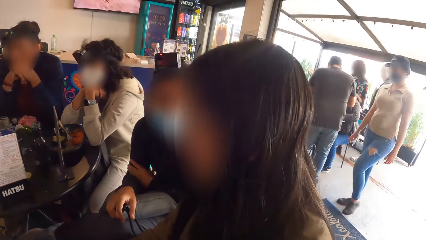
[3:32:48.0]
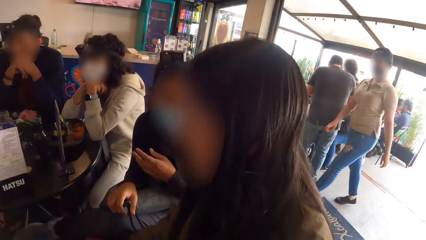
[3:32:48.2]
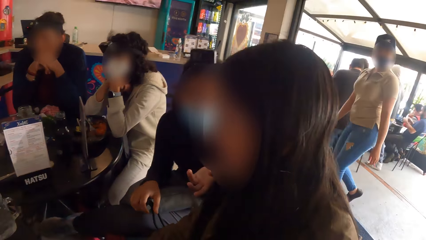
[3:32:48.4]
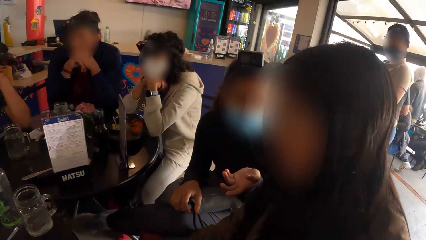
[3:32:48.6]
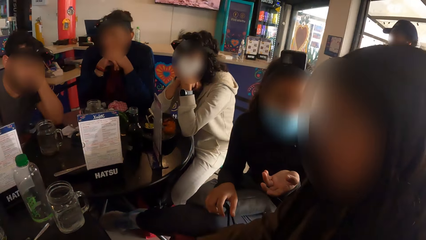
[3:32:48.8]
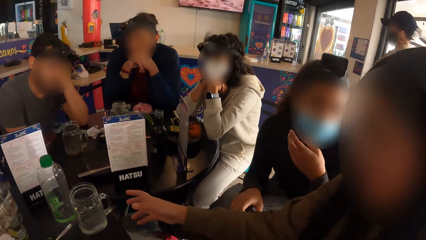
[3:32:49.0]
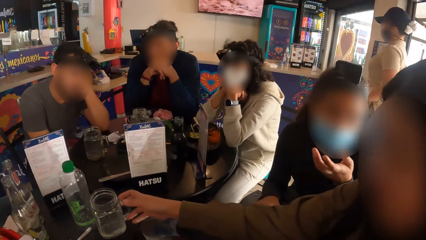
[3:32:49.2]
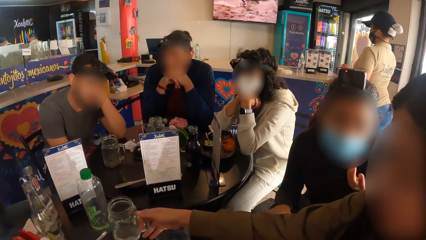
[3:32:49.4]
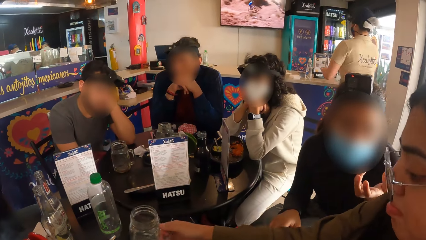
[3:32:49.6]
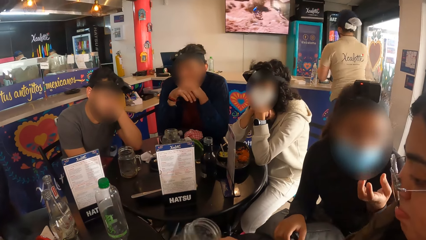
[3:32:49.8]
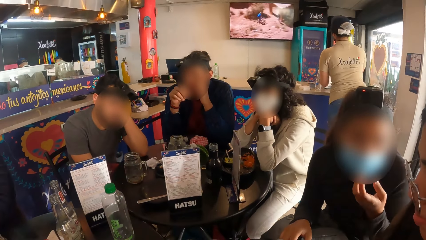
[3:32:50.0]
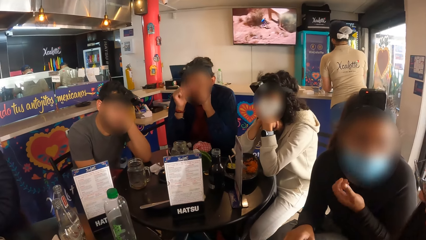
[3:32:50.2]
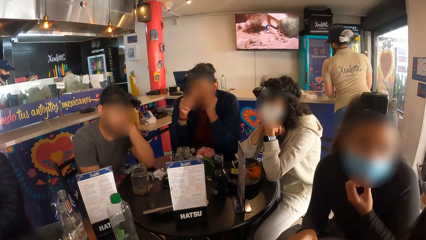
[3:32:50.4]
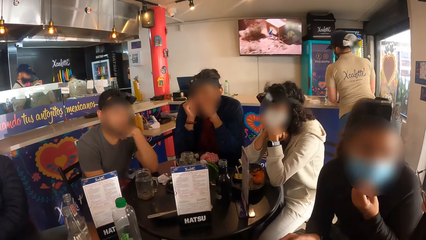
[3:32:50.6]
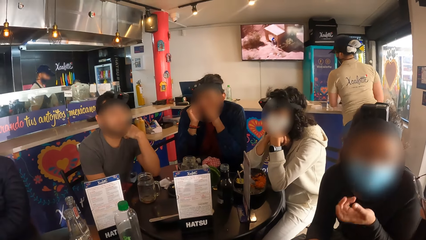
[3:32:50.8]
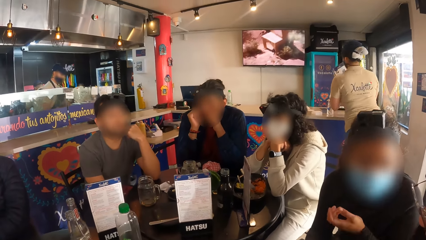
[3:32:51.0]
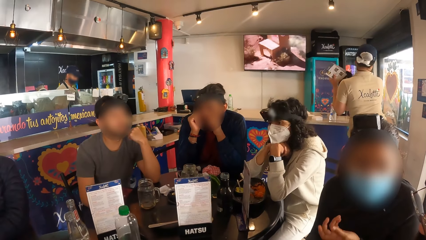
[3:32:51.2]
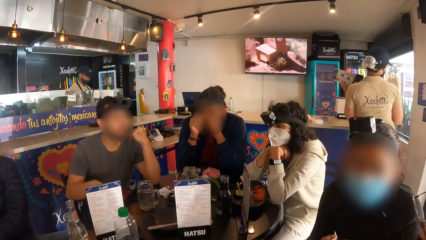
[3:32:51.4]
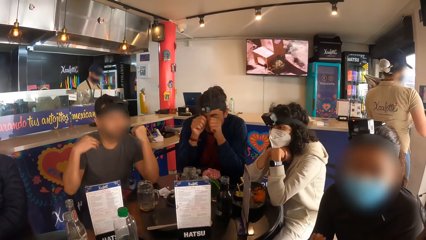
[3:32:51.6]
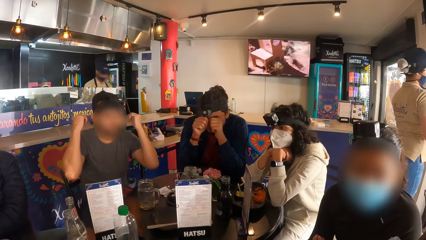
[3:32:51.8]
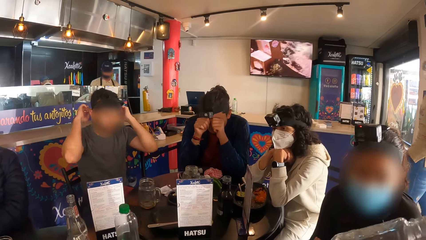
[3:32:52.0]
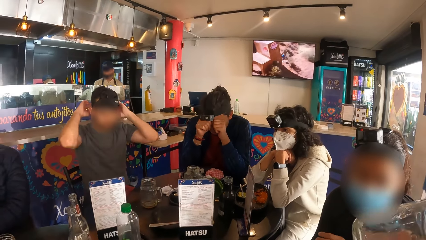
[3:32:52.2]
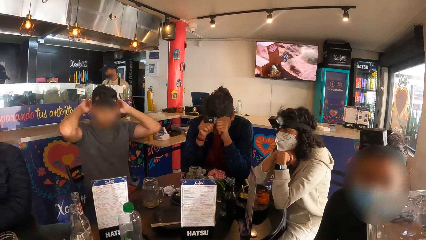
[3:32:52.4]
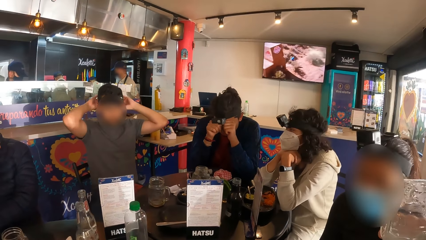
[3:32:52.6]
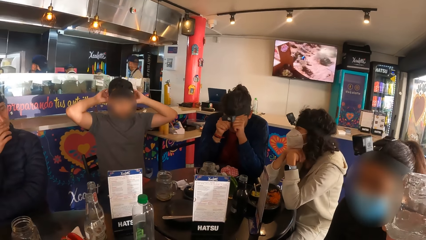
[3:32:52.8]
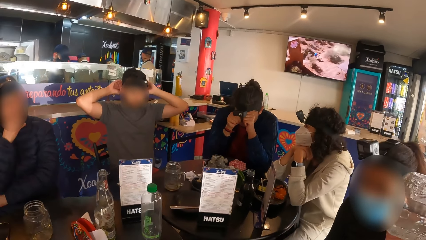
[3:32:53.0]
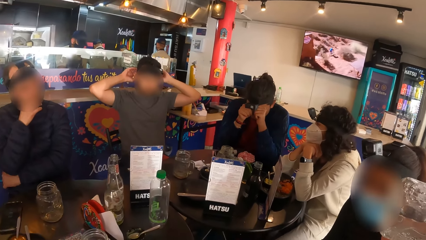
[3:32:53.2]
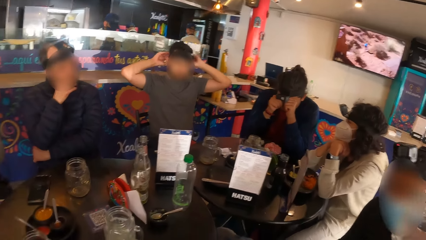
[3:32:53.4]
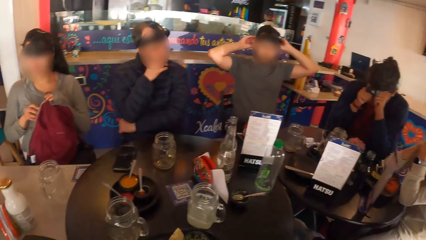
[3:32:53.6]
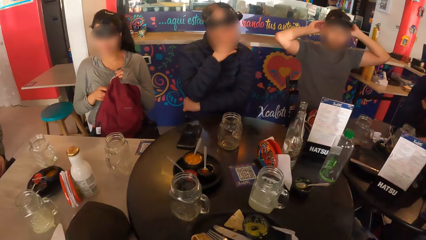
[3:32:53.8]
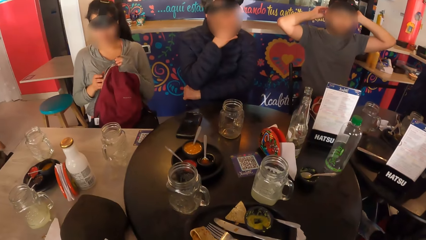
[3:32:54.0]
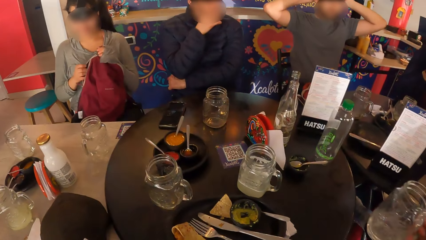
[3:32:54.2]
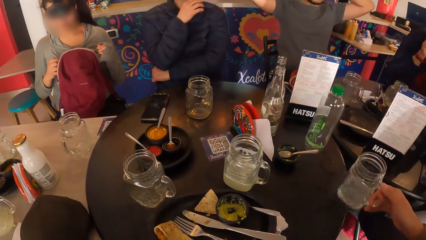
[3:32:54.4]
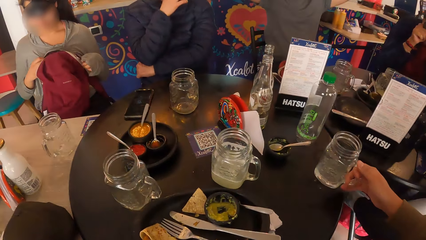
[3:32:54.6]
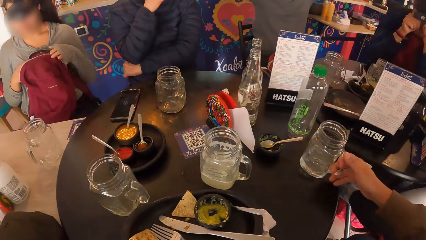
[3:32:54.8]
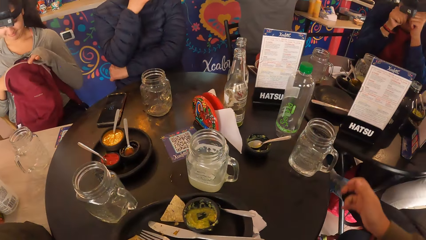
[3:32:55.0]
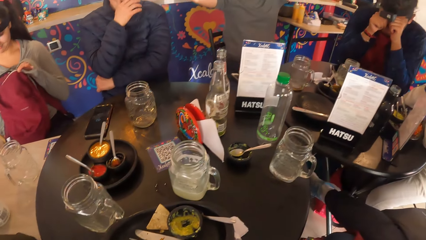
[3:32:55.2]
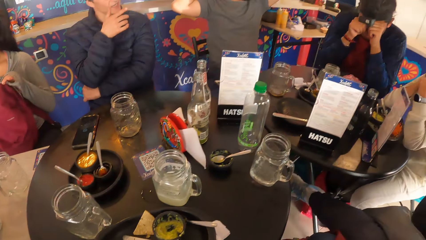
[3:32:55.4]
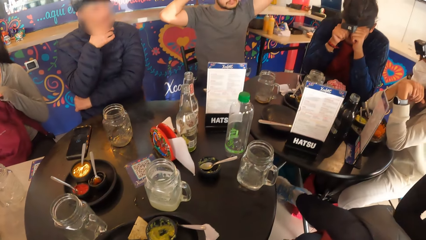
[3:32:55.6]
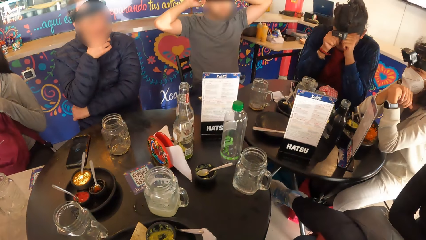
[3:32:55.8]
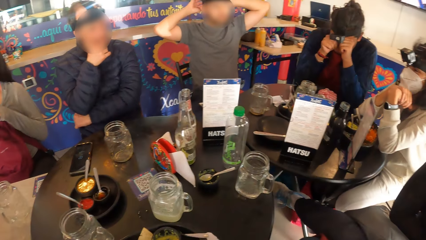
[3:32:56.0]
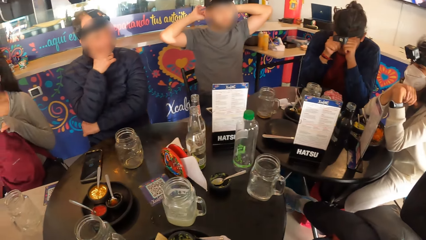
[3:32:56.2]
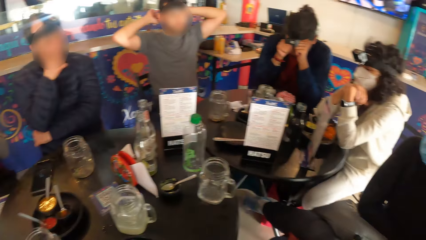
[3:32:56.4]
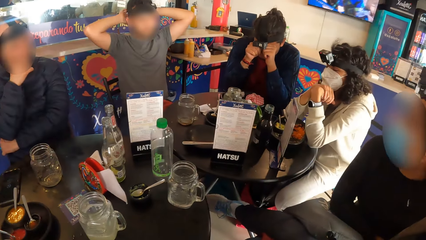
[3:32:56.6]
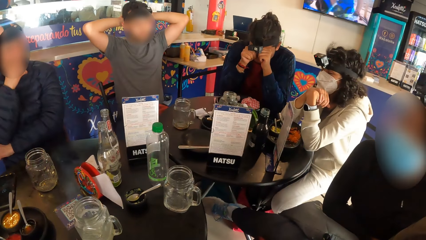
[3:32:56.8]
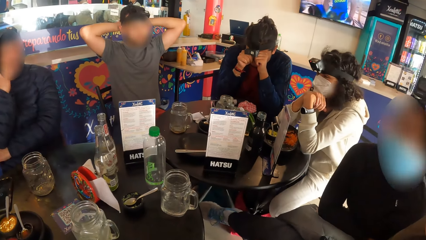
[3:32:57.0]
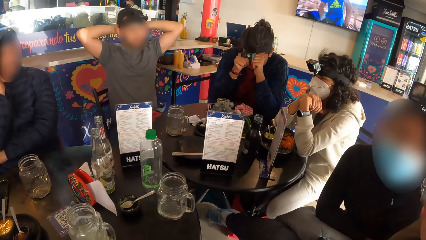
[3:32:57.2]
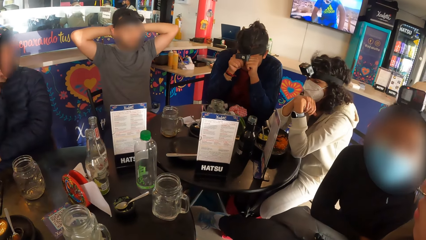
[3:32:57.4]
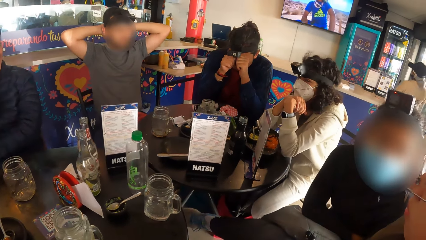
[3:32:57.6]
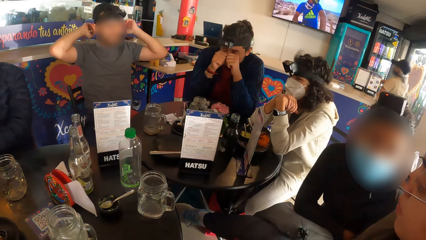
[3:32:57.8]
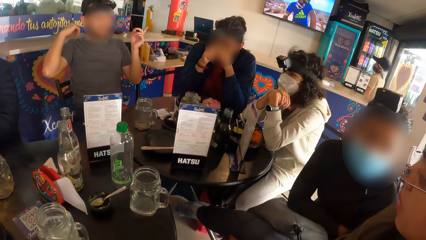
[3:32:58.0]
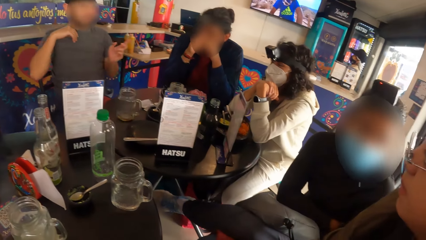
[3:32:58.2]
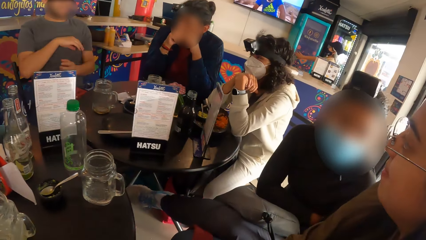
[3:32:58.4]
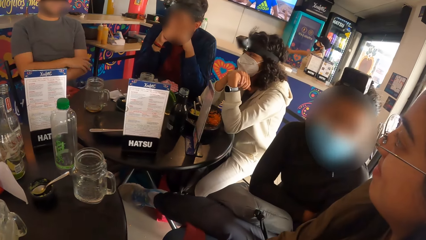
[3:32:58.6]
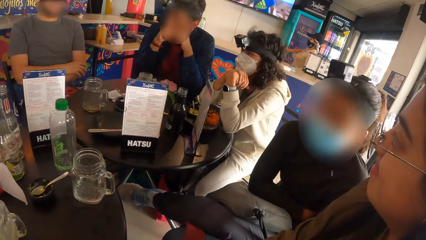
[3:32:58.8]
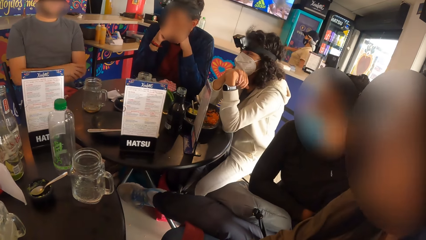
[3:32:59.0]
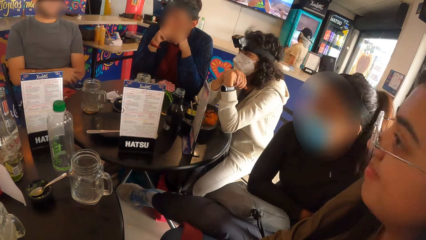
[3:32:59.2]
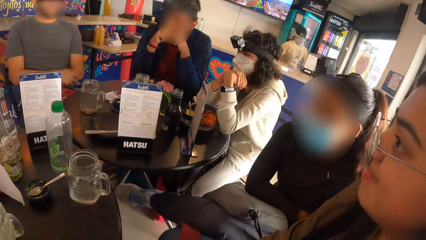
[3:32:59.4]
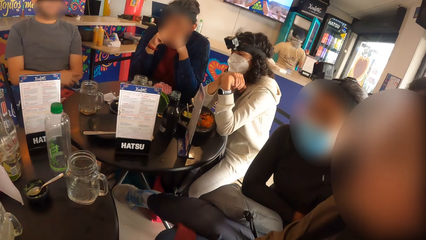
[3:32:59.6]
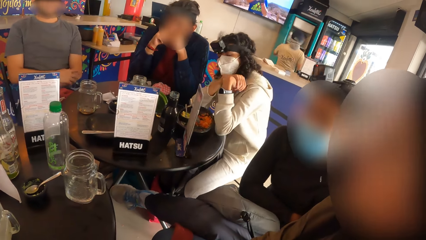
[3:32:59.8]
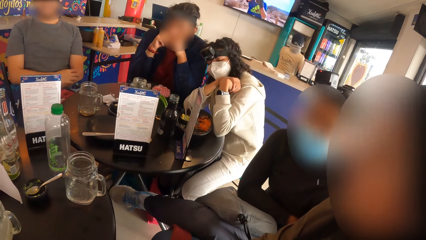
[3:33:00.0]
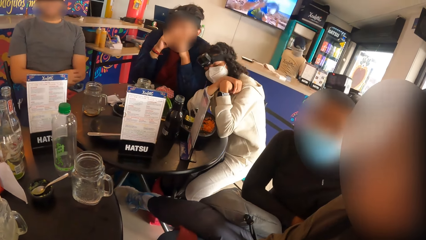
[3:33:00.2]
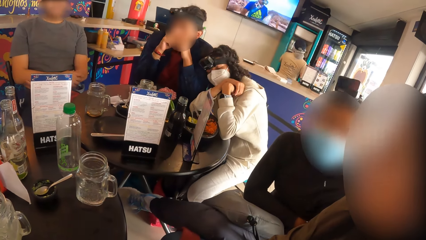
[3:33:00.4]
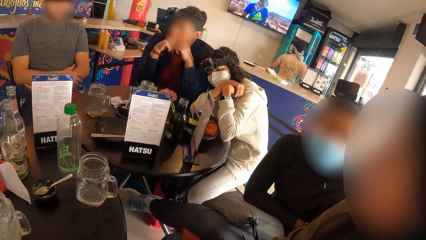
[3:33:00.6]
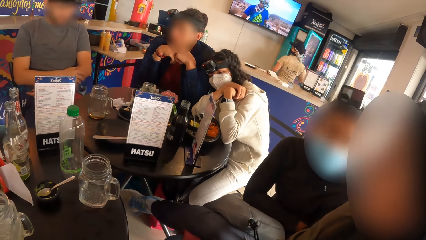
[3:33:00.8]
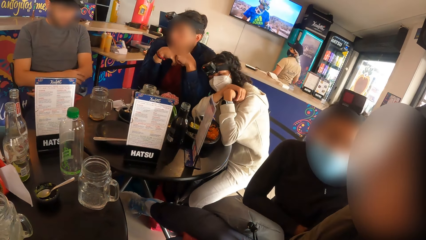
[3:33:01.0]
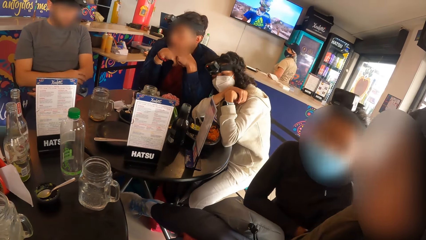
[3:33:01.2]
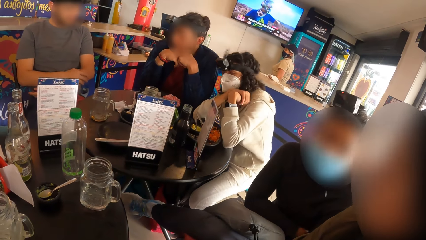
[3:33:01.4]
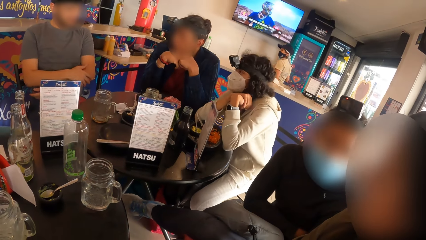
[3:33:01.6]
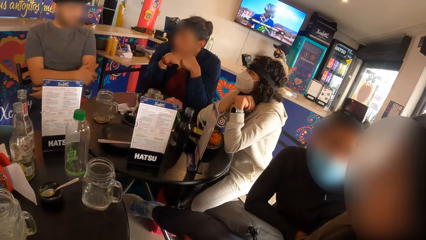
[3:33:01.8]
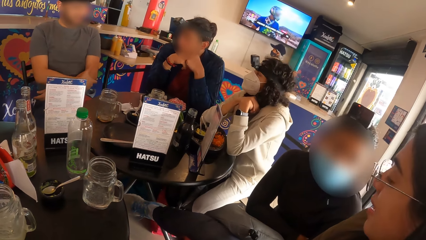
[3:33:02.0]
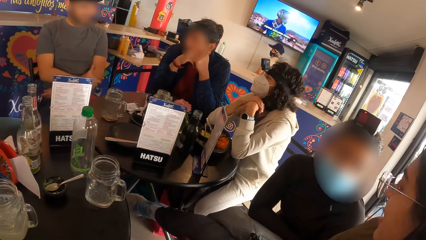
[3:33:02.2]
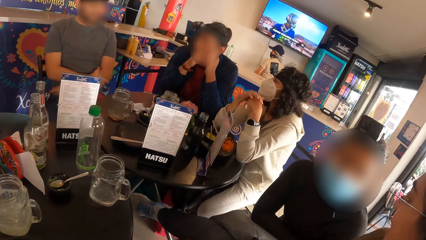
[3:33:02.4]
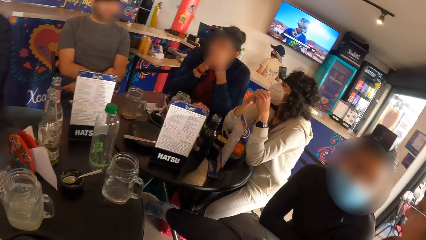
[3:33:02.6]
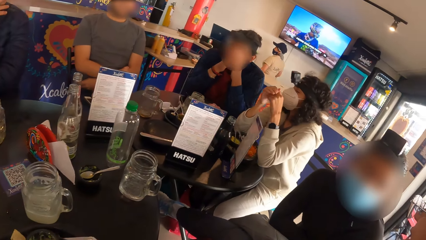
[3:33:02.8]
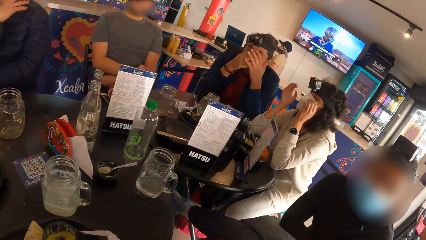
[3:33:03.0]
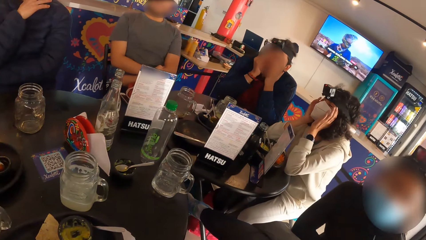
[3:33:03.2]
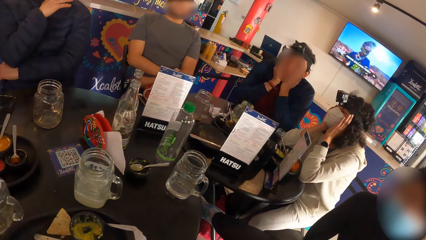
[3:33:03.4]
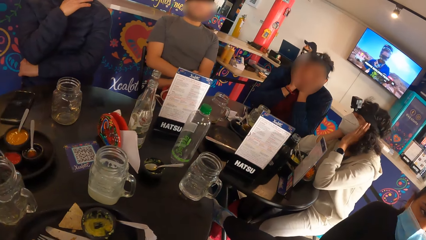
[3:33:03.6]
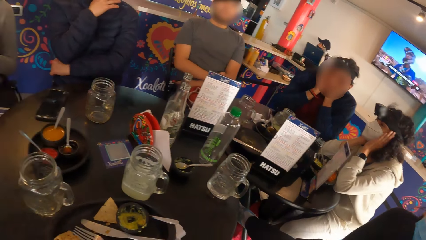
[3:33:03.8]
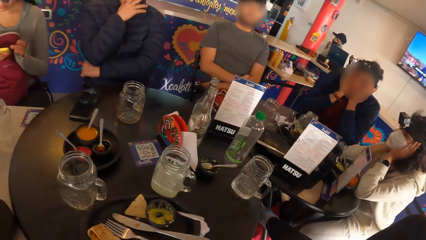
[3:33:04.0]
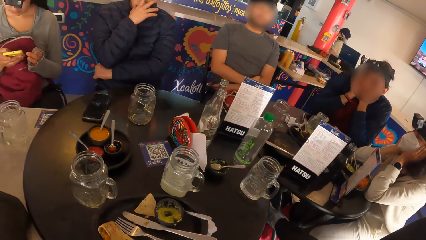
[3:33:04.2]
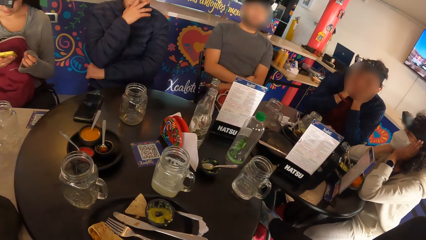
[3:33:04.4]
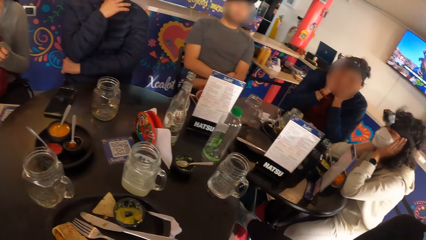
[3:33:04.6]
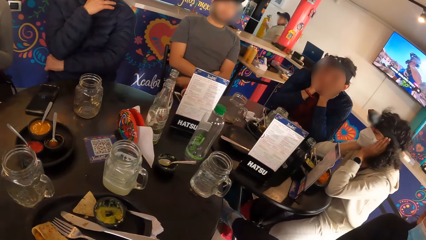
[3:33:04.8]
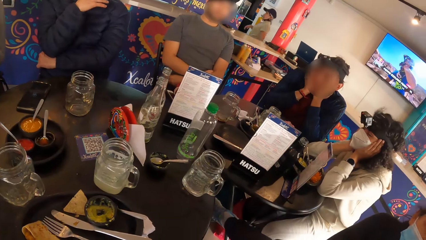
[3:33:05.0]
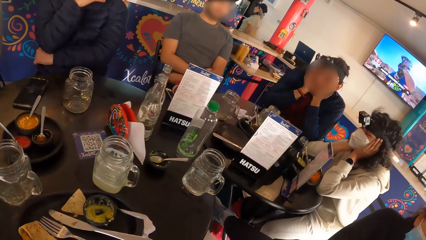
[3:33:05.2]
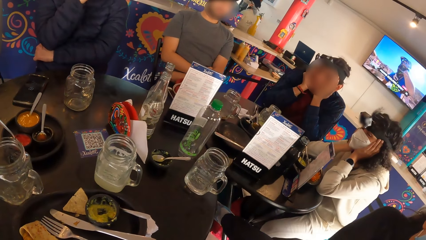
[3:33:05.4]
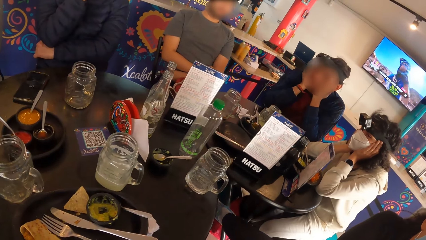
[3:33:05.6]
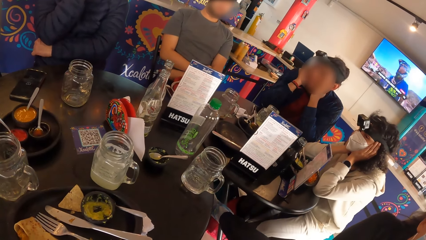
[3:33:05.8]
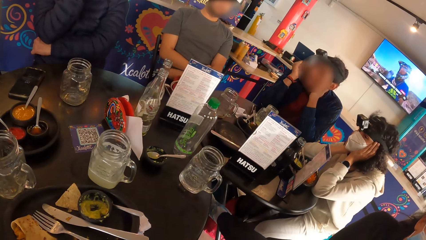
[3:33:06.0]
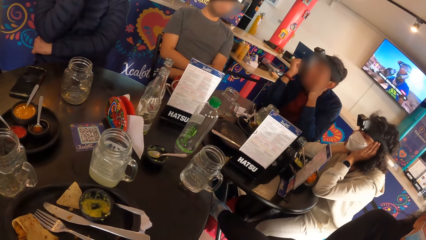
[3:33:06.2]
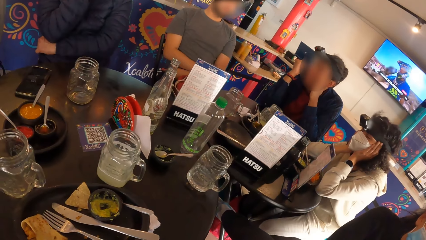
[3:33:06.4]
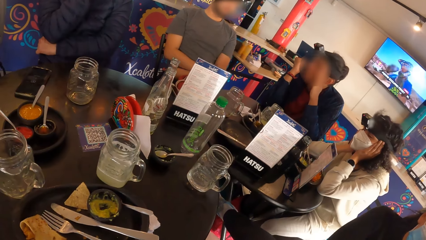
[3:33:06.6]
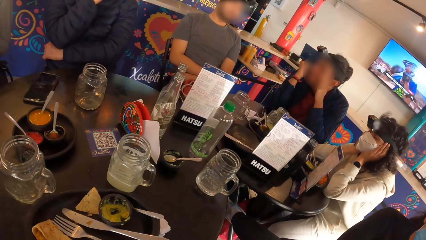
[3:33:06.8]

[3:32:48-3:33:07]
The camera wearer looks around. A woman picks up a glass of juice from a table with her right hand. The woman holds the cup with the right hand. A man adjusts a head strap camera on his head with his hands. The first woman drinks juice from the cup in her right hand. Another woman opens a bag on her laps with her hands, and holds the bag. The first woman drops the glass of juice in her right hand on the table. Another person adjusts the camera with both hands. Another person closes the fridge. The second woman operates a mobile phone in her right hand with both hands, and holds the phone with the right hand.
